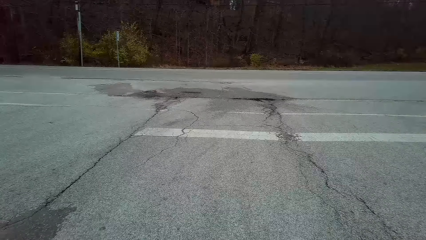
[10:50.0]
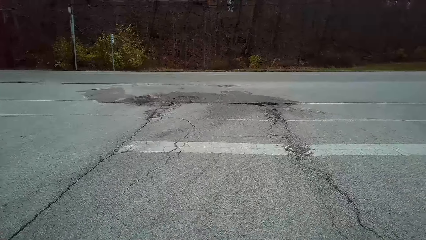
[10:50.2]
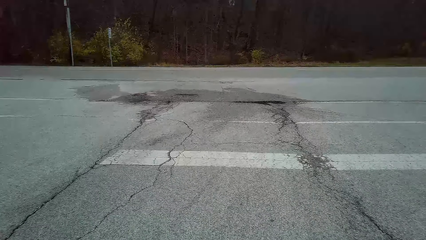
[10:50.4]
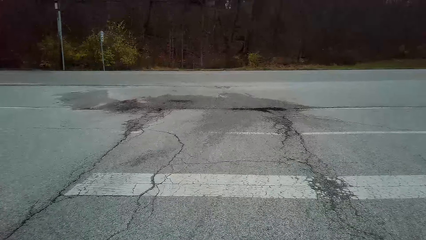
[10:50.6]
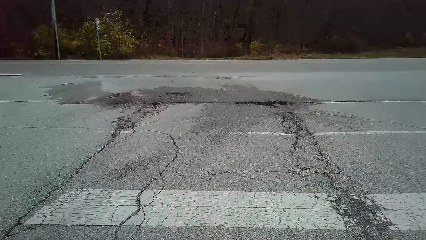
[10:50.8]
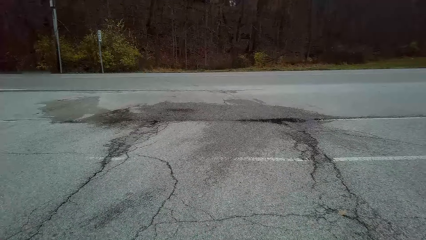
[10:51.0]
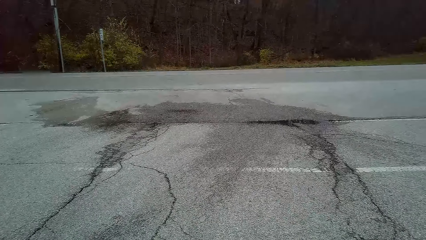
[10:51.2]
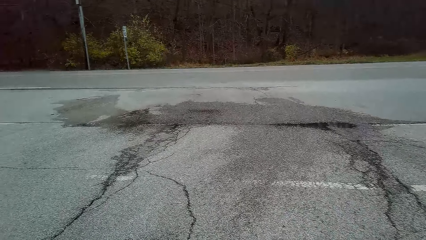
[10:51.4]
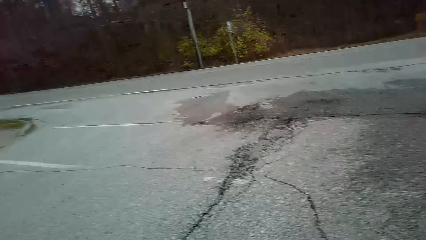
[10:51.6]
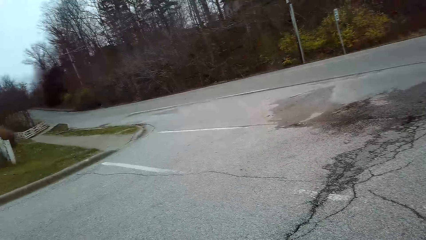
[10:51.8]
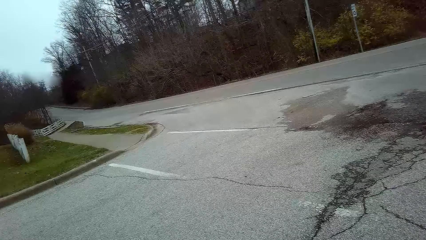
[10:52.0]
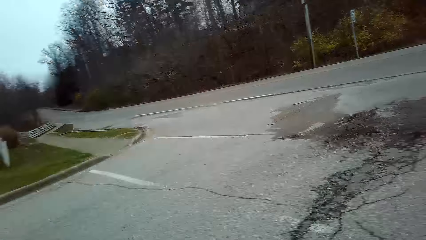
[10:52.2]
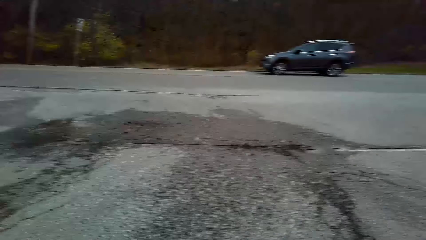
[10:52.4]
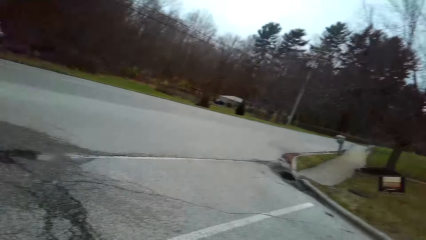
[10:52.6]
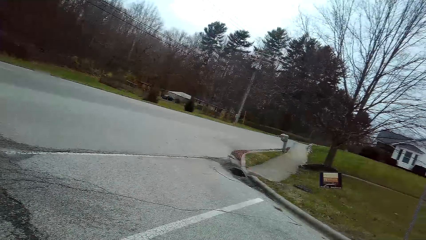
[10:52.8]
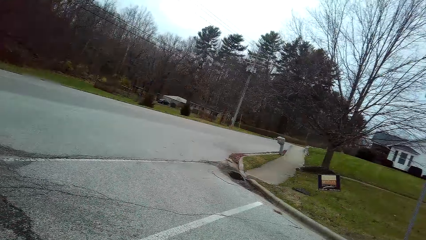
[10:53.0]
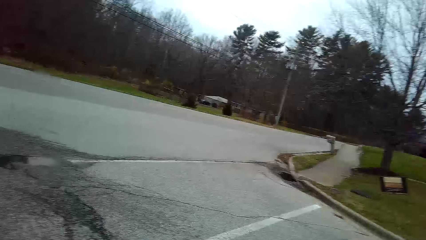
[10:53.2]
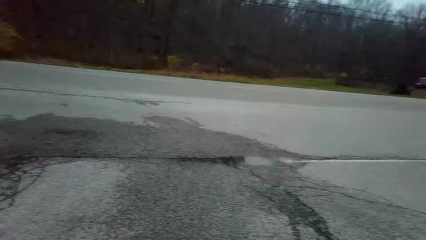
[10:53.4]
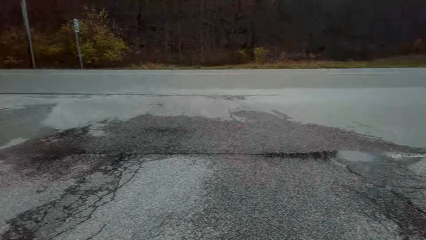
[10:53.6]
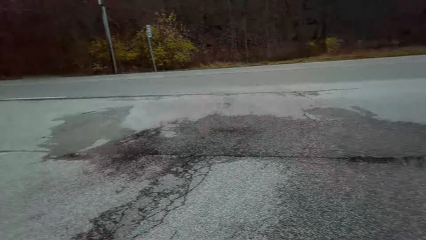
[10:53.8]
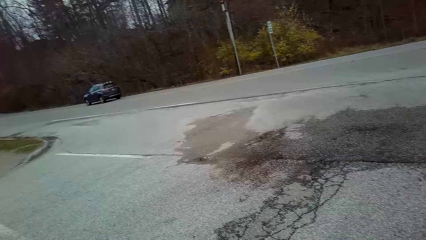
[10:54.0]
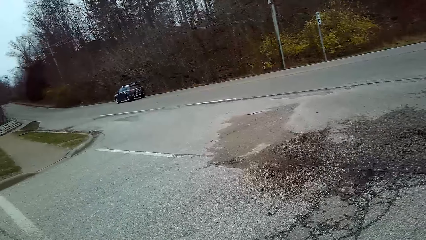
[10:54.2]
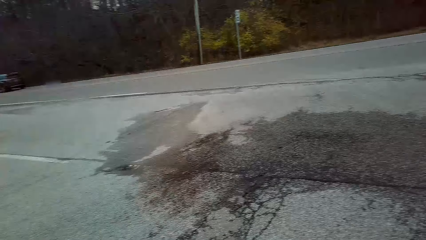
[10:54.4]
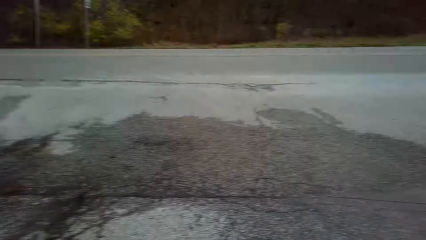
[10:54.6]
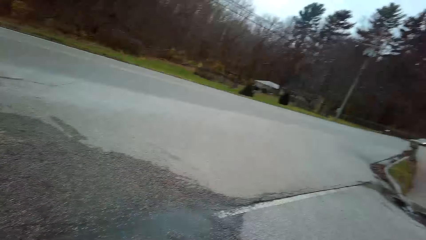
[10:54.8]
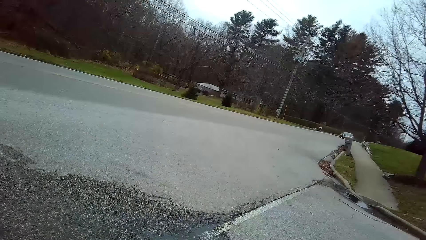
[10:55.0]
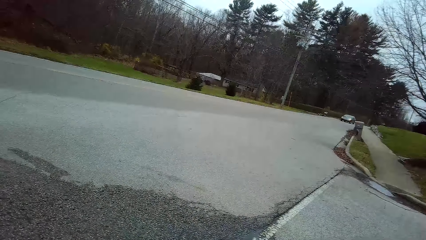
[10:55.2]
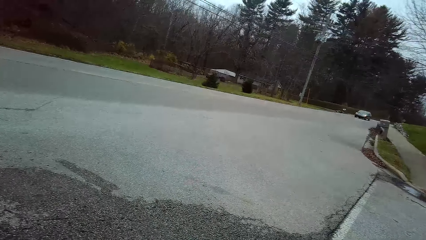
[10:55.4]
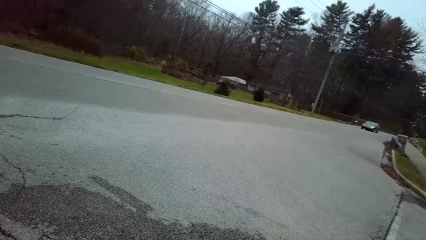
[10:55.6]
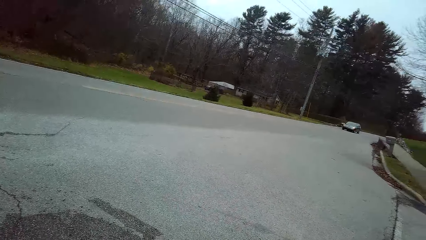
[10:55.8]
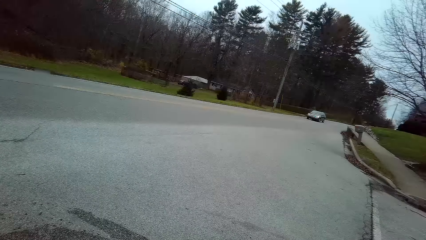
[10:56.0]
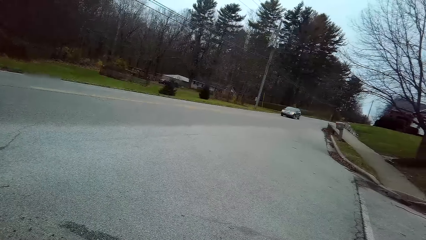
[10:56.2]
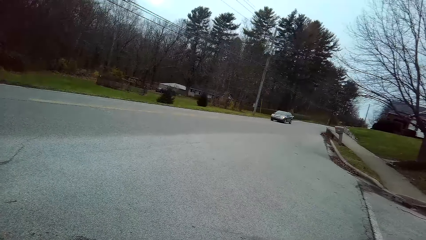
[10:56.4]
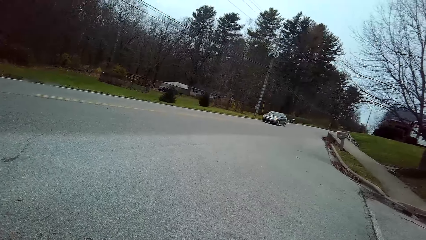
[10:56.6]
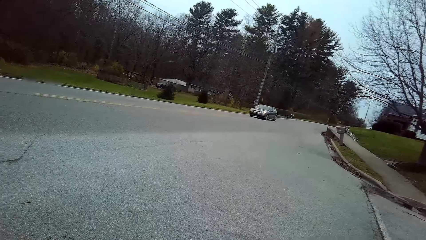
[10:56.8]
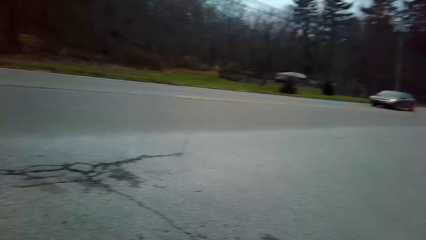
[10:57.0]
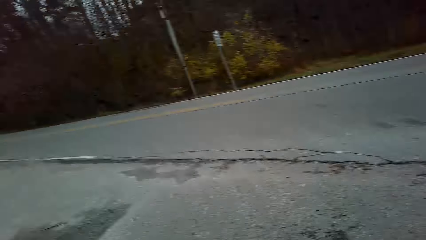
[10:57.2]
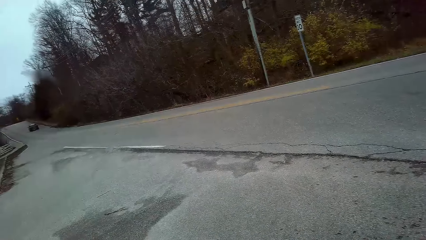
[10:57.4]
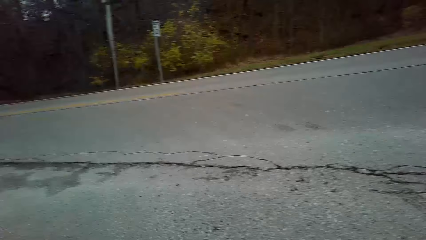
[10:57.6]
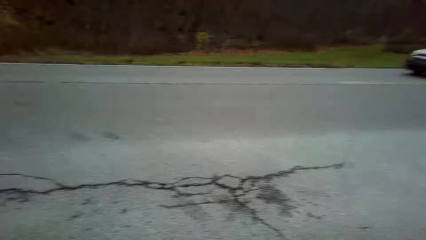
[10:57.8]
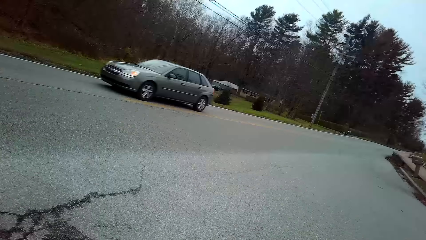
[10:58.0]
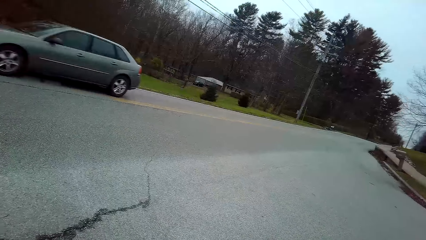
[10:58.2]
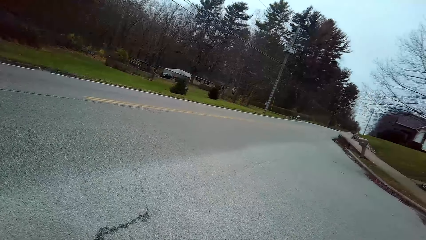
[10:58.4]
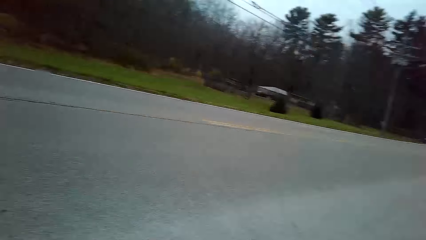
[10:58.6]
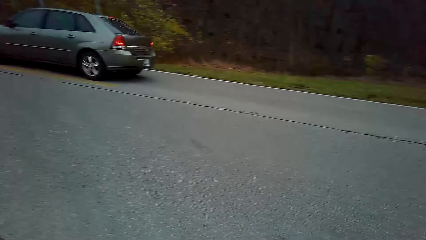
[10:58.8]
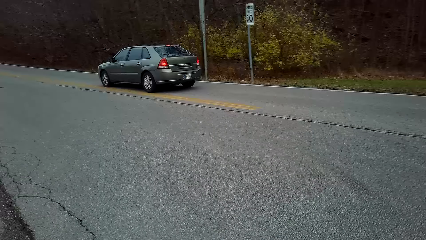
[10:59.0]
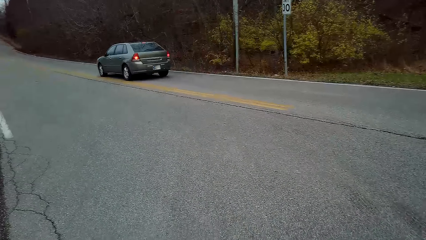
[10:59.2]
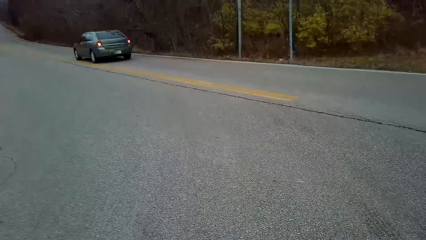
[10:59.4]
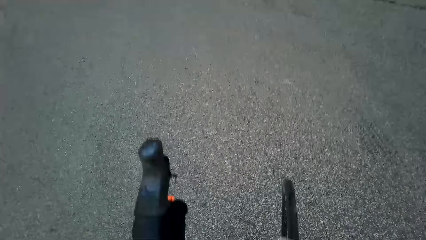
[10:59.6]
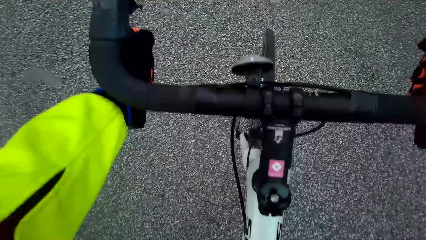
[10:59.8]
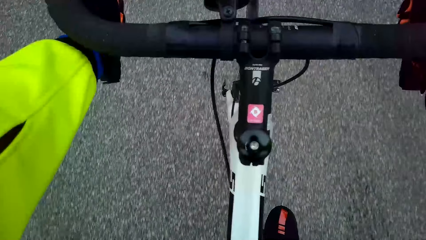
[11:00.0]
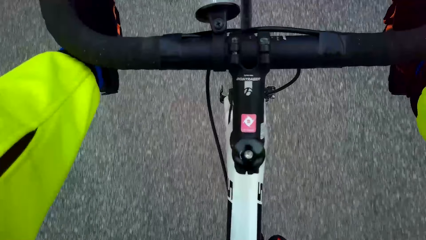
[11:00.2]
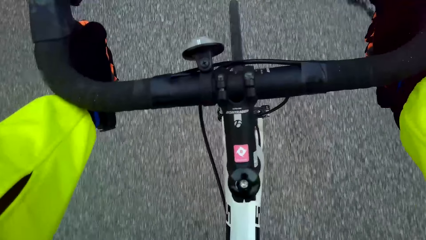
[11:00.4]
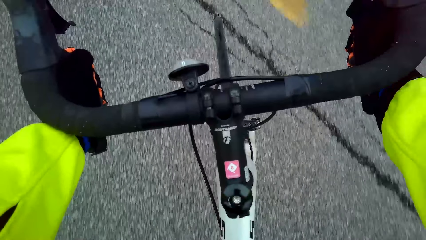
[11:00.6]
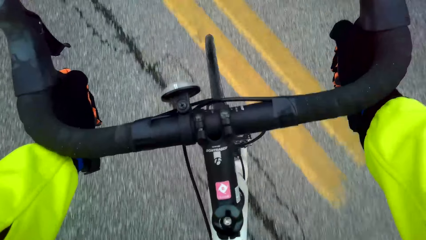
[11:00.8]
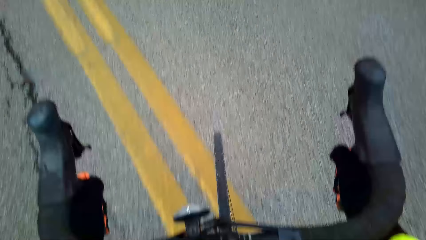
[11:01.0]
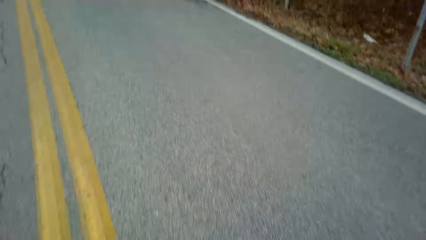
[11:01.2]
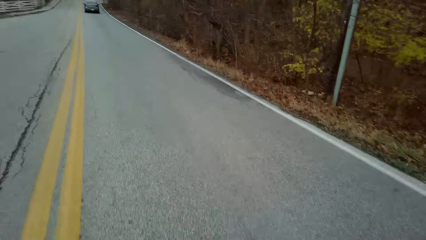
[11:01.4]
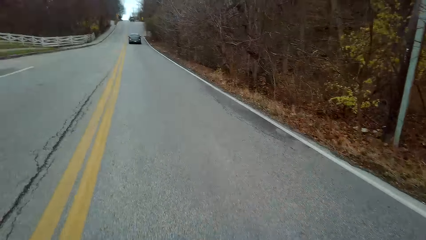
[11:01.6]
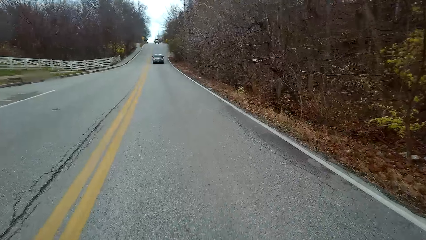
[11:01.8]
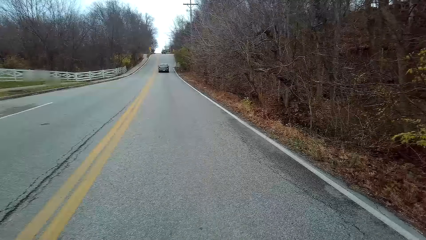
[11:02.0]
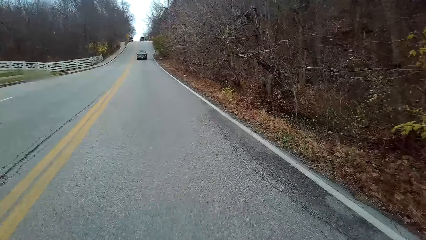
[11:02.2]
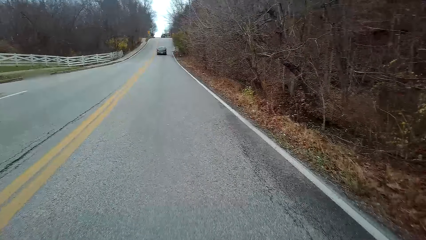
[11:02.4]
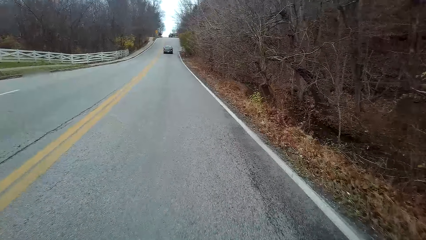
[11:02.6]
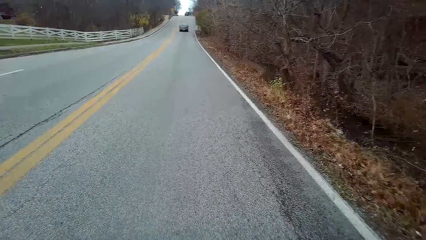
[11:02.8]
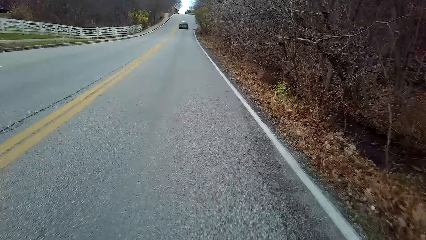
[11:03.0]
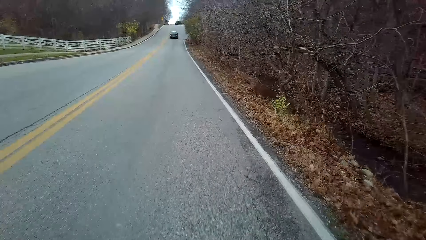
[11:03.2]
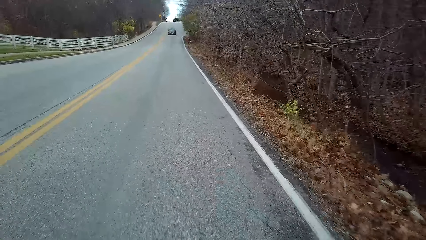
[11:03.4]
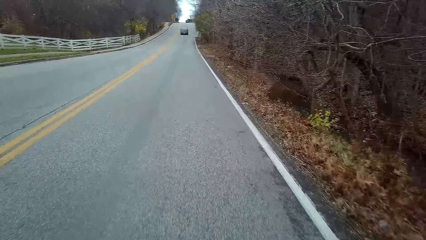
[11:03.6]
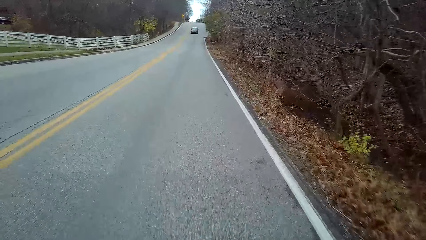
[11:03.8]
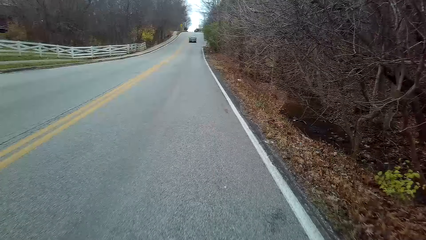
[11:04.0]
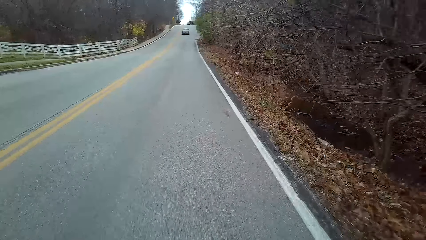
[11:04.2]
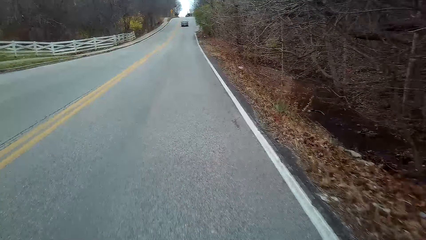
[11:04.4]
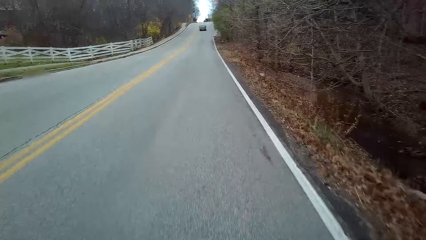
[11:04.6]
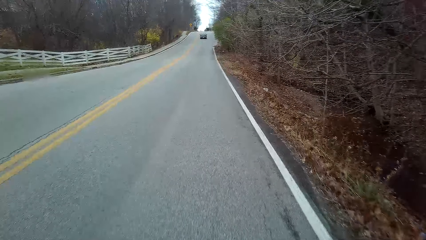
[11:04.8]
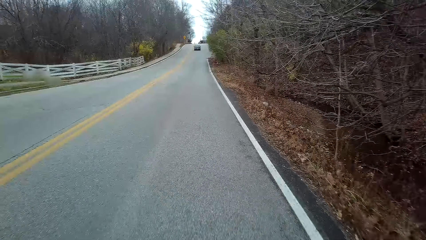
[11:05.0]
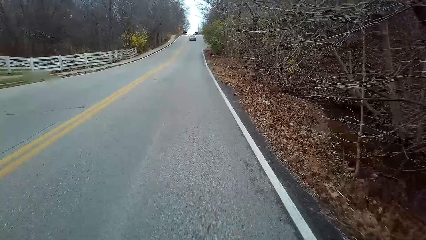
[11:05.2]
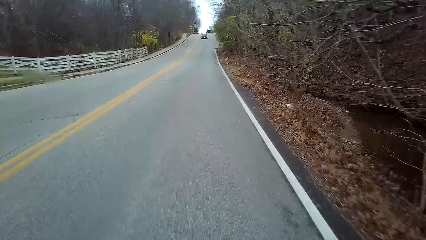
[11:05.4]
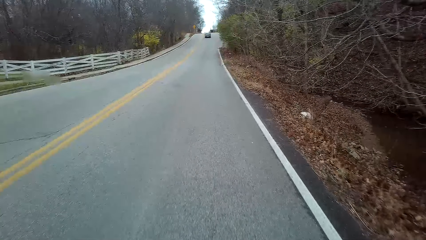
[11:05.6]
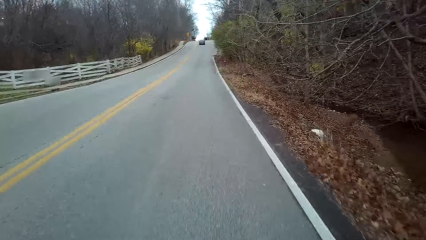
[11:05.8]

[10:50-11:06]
The camera wearer stops the bicycle at the zebra crossing. They inspect the road. They pedal the bicycle forward on the road.
